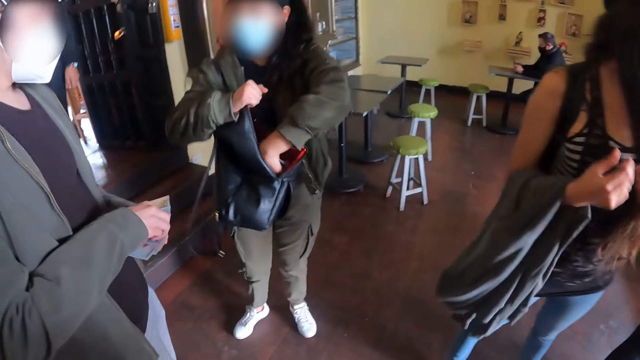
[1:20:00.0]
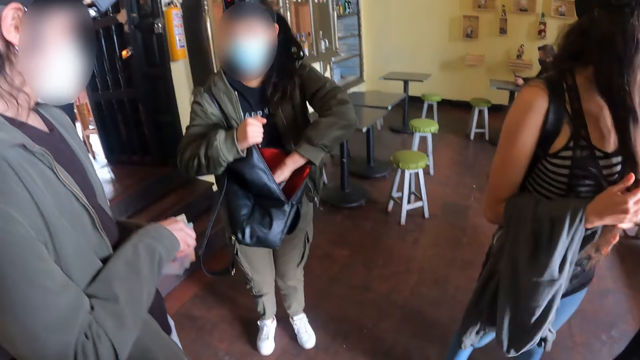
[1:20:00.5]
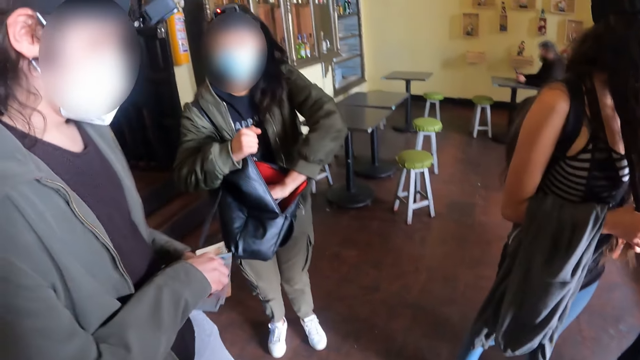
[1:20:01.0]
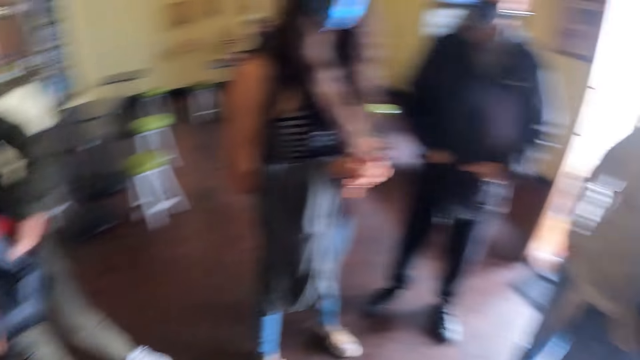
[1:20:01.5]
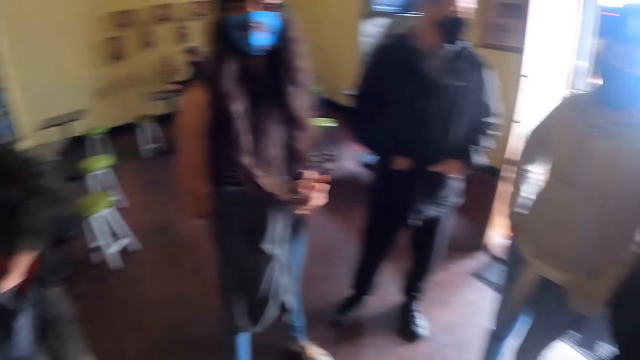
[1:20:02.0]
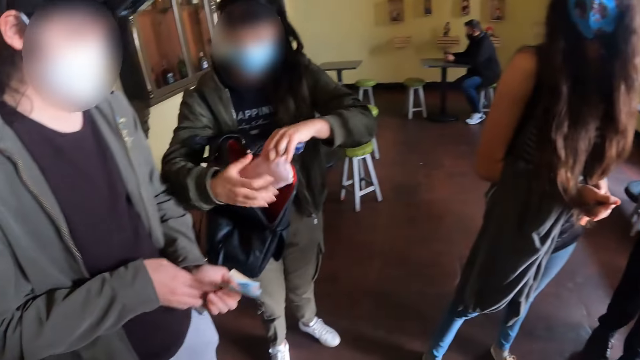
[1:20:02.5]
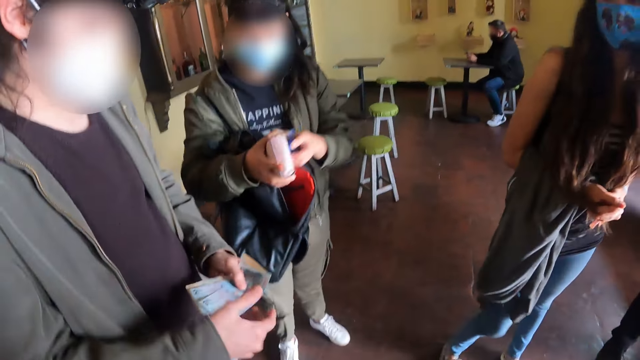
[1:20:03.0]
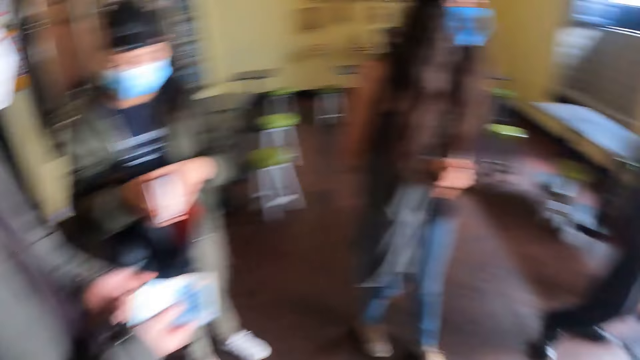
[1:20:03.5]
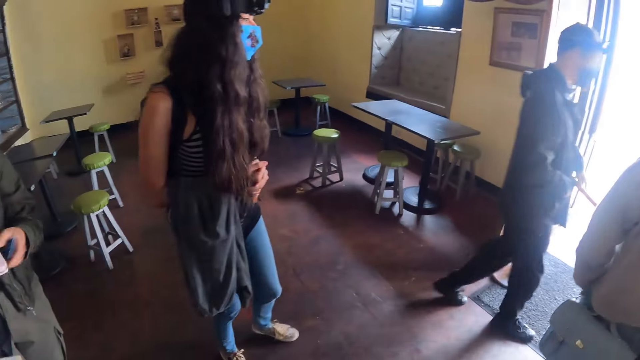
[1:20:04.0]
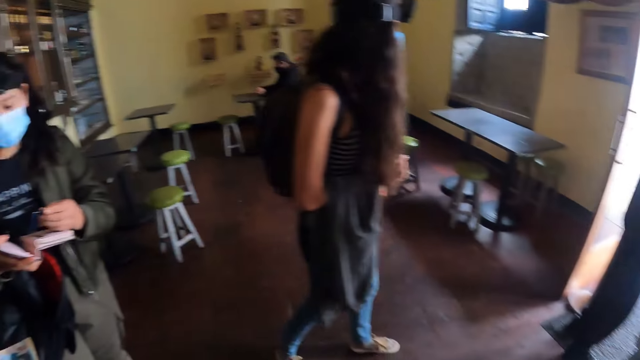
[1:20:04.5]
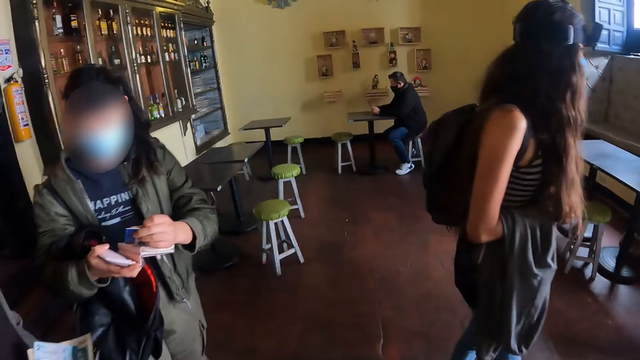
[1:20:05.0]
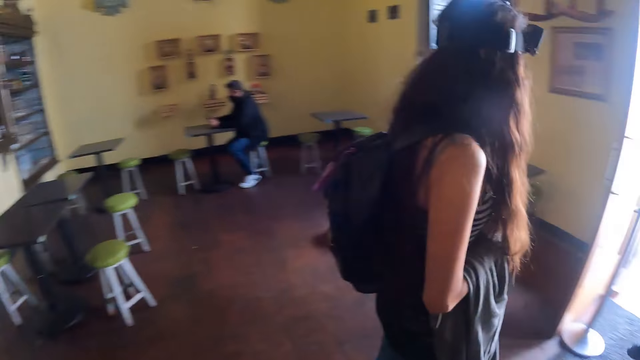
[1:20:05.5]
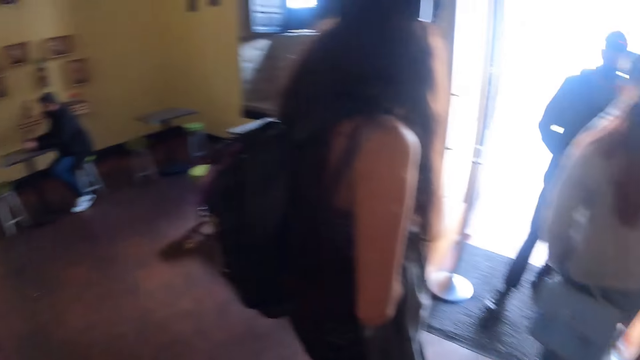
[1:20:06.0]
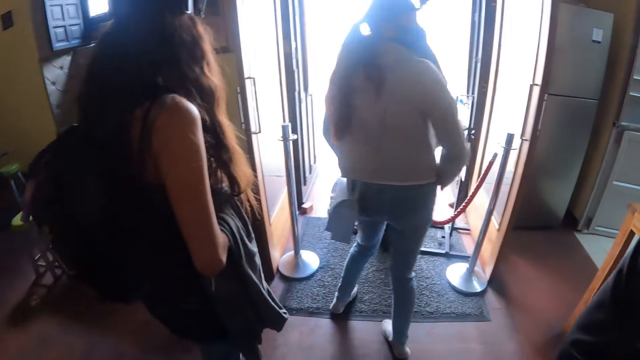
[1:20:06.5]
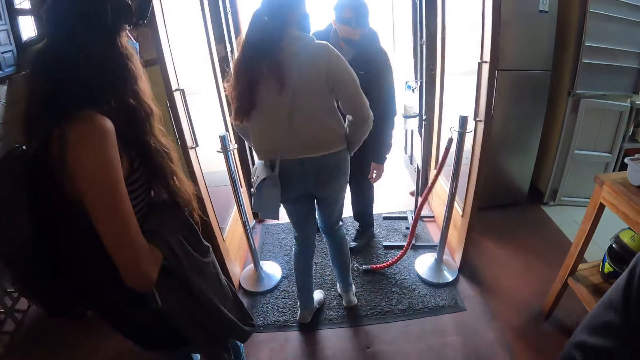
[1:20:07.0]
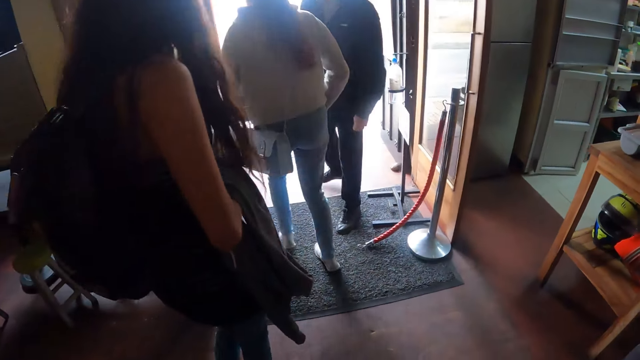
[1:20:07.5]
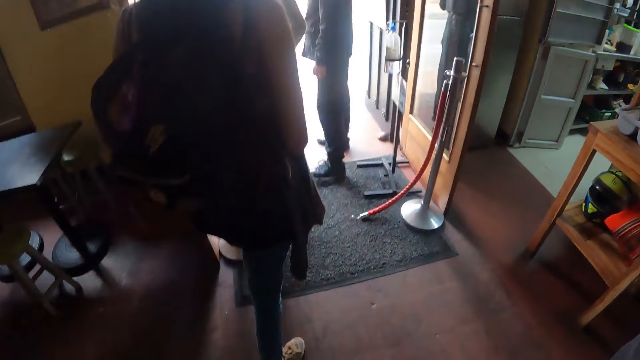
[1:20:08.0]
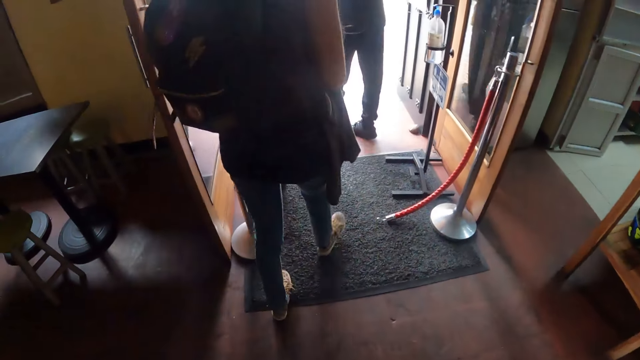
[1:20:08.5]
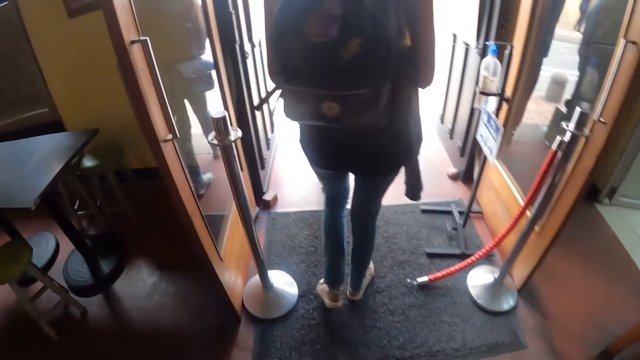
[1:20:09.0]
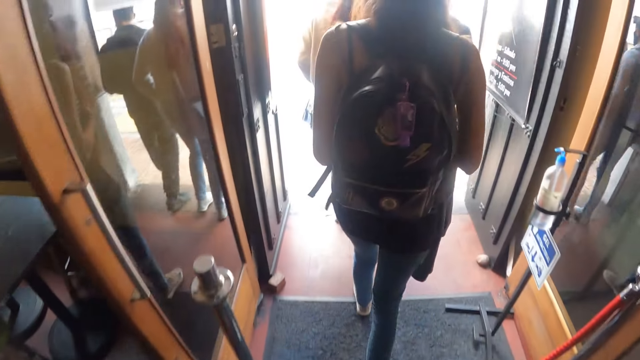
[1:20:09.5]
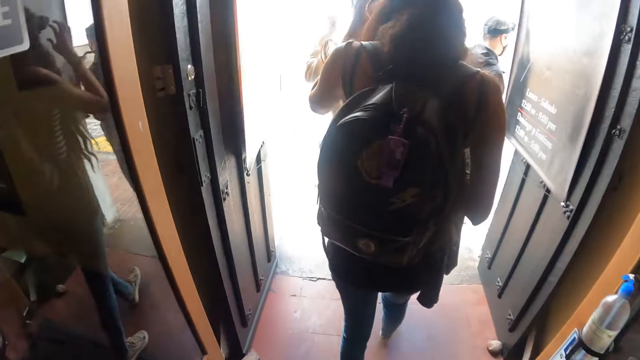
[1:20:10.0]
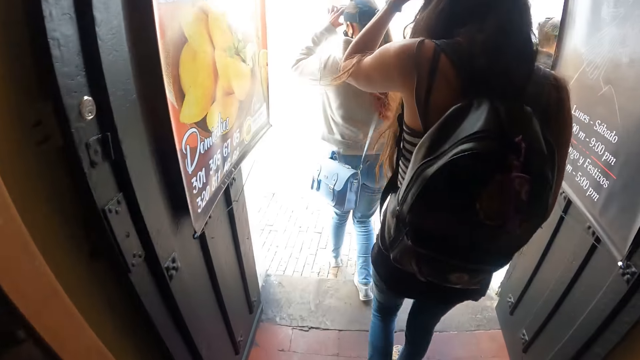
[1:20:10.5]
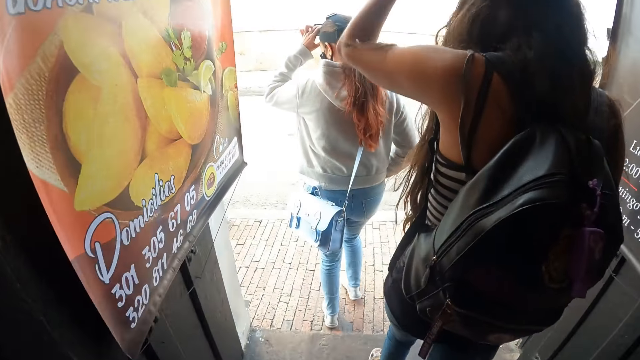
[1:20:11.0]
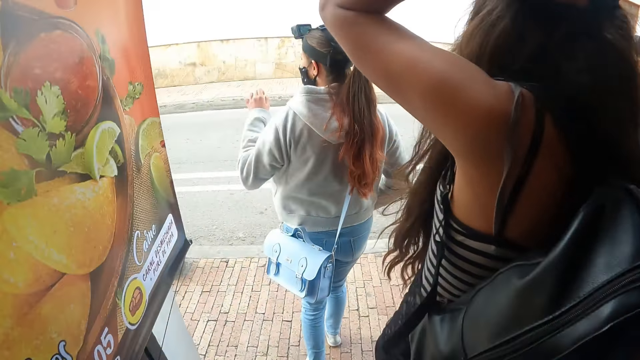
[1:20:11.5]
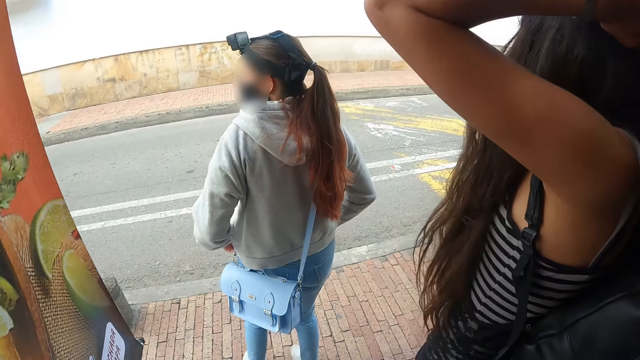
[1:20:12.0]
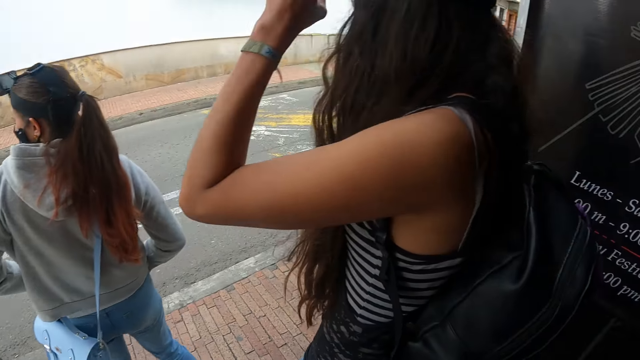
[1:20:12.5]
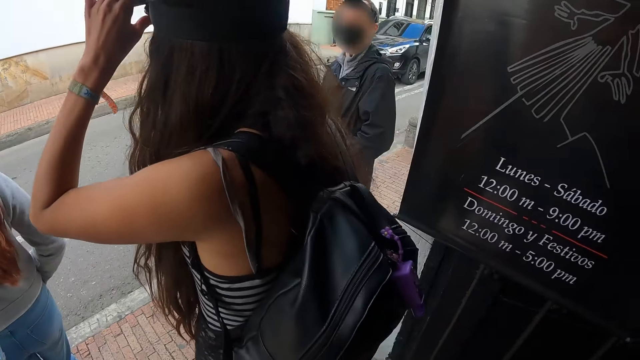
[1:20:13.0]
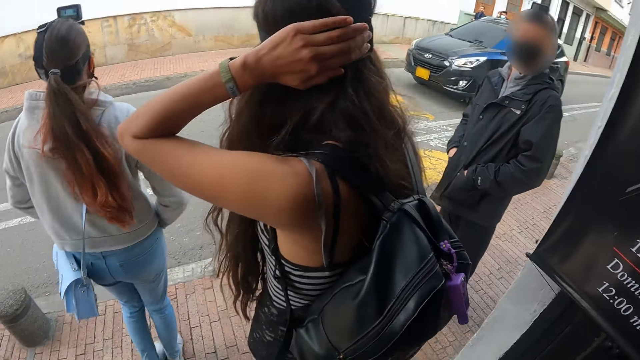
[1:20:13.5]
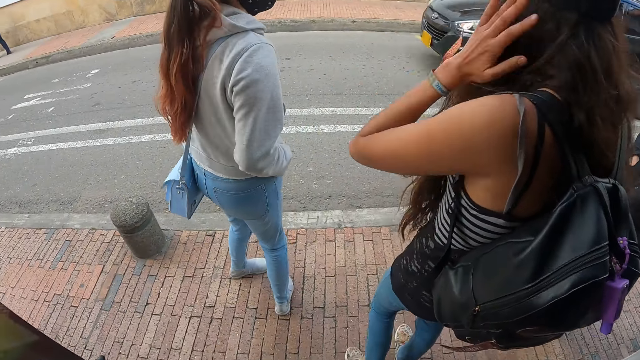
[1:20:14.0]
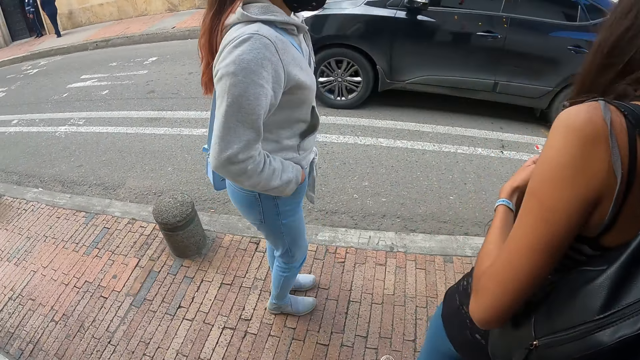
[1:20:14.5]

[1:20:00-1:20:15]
A woman picks up a purse in a bag. The woman opens her purse. The woman puts in a card. A man drops a rope. The camera wearer walks around. They move out. Another woman and a third woman hold their cameras. The third woman puts the camera in position.

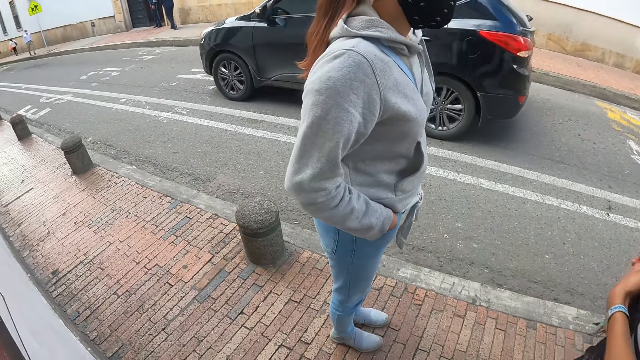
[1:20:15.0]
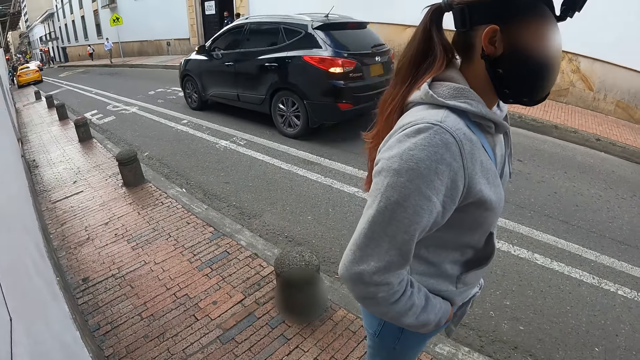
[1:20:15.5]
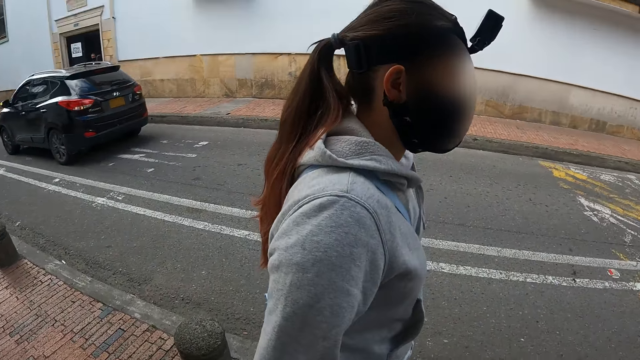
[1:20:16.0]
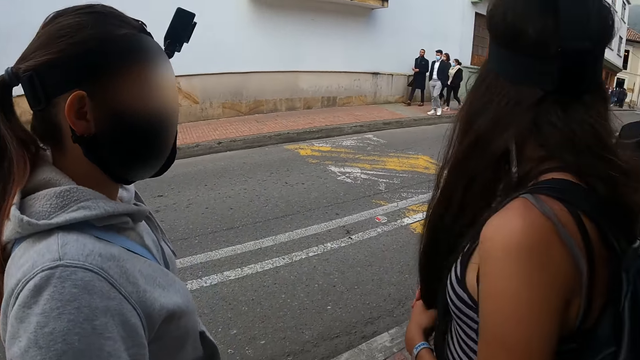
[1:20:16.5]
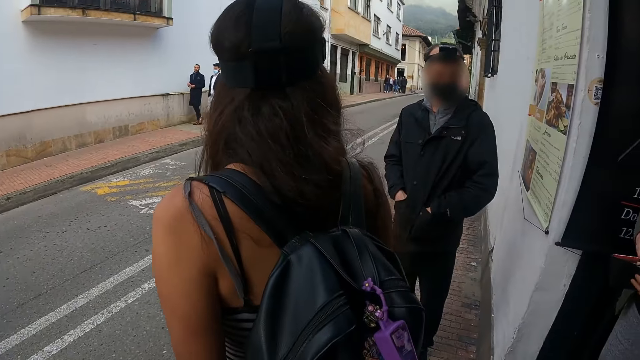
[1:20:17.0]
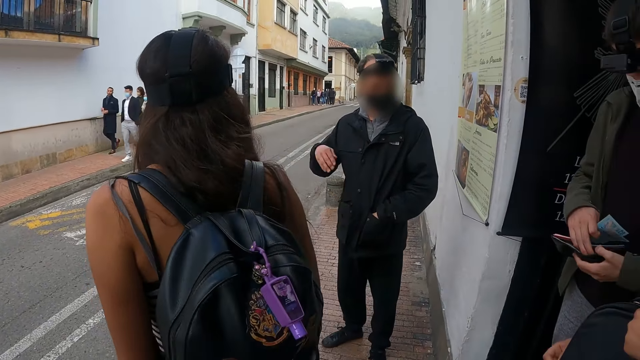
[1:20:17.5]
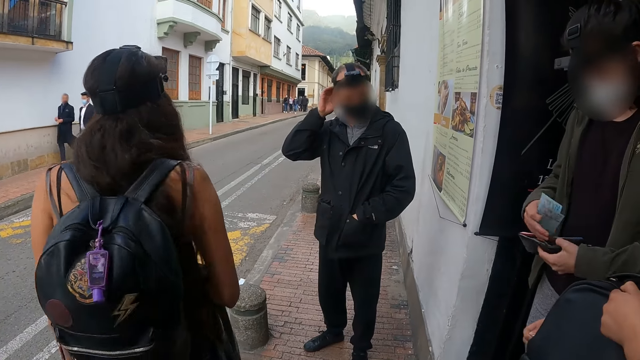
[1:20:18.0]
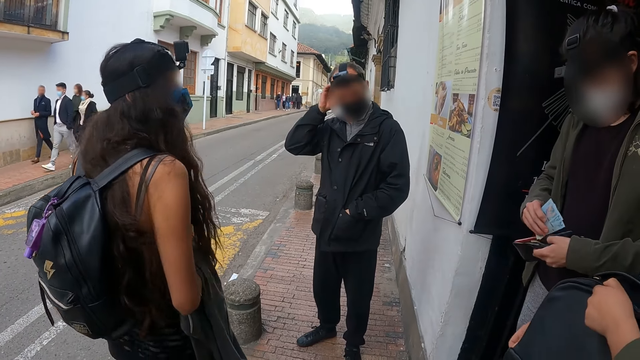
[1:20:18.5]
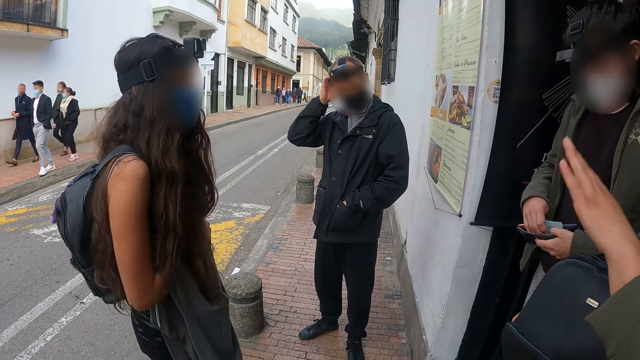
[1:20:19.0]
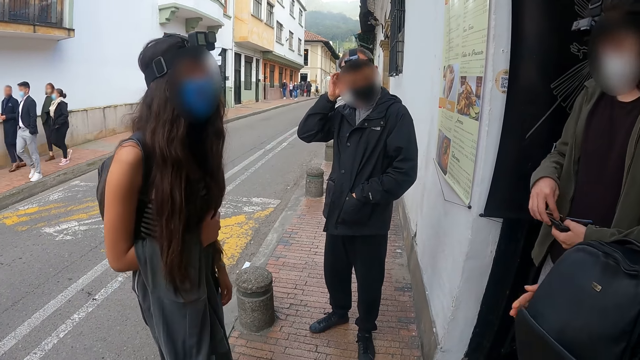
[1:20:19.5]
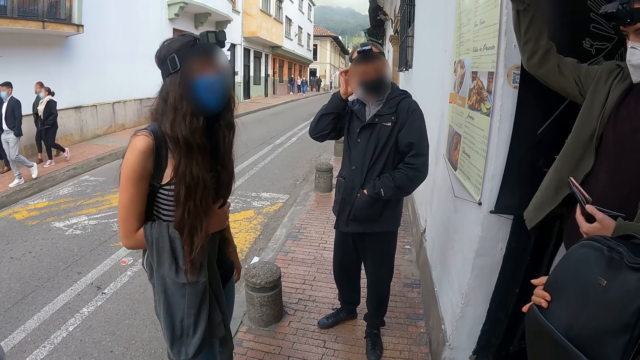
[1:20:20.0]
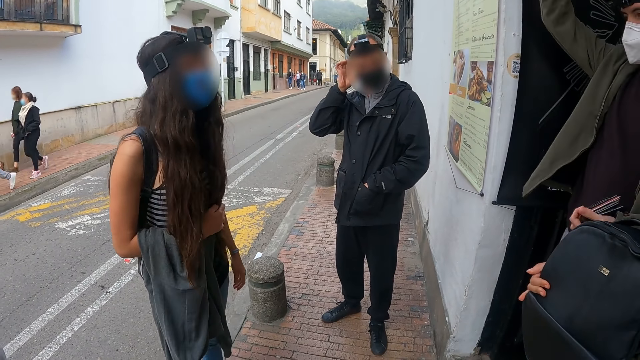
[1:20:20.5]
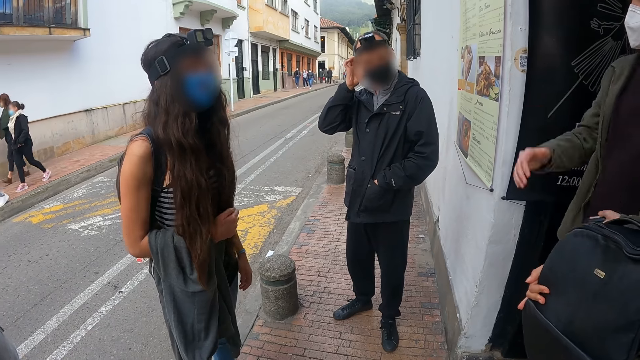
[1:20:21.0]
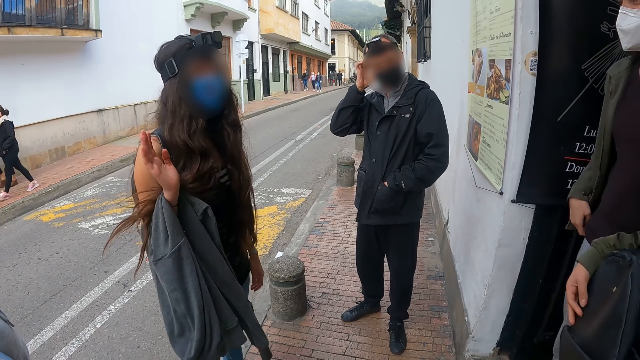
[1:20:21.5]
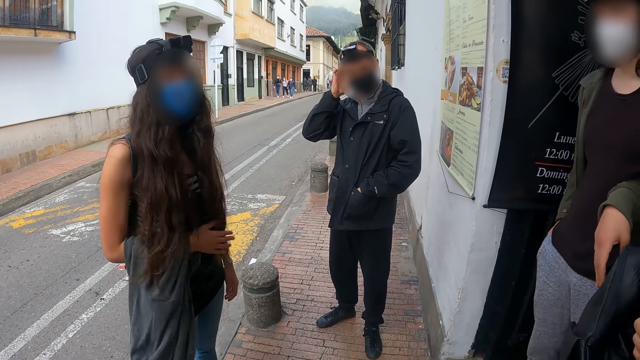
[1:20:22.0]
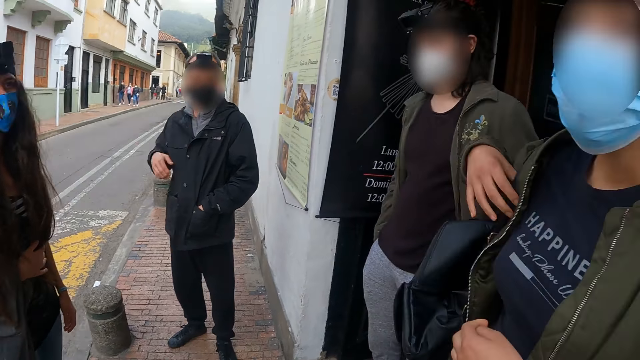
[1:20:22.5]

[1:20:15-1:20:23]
The camera wearer looks side by side. A man holds his ear. Another man lifts his hand up. A woman lifts her hand.
